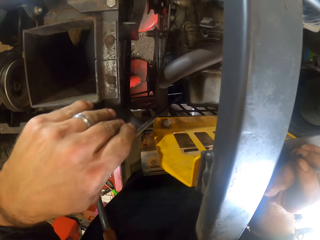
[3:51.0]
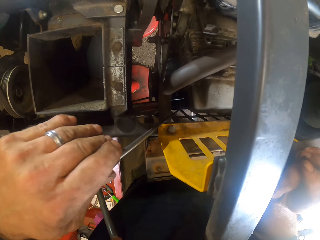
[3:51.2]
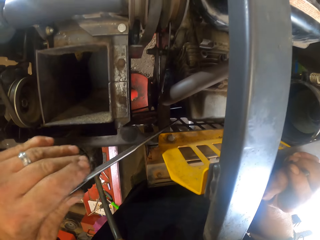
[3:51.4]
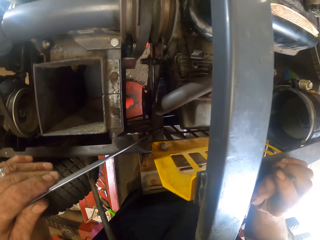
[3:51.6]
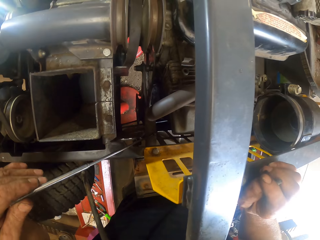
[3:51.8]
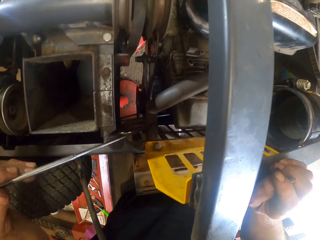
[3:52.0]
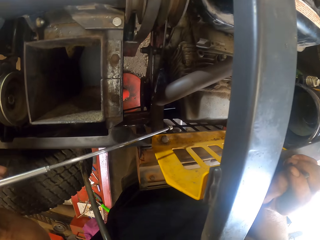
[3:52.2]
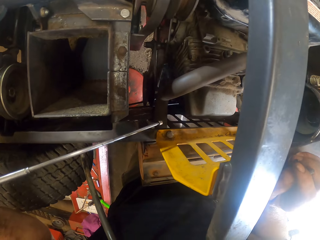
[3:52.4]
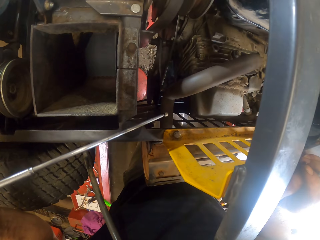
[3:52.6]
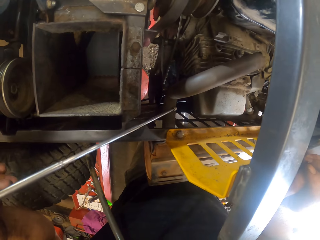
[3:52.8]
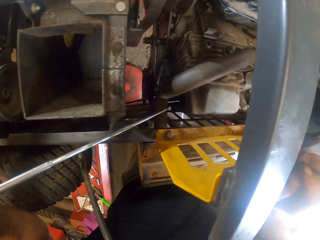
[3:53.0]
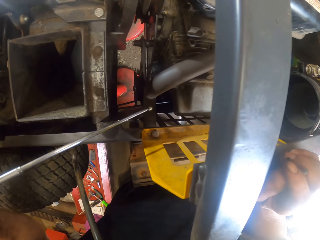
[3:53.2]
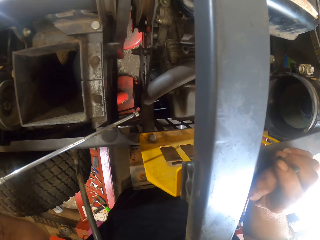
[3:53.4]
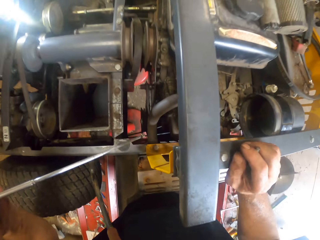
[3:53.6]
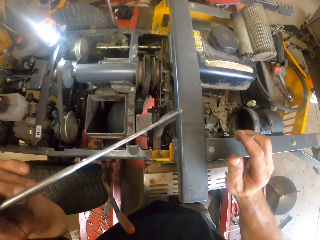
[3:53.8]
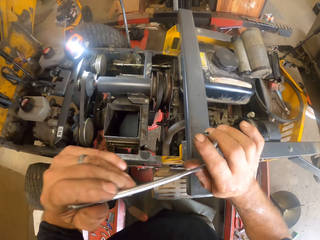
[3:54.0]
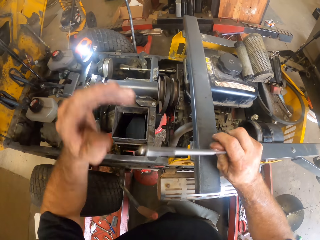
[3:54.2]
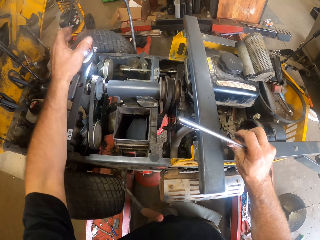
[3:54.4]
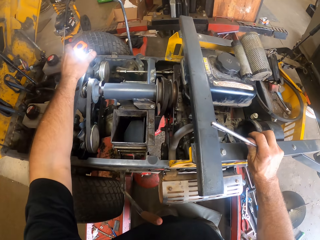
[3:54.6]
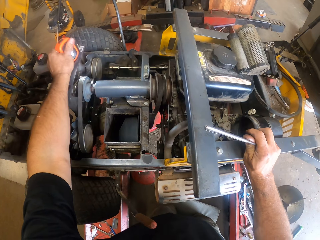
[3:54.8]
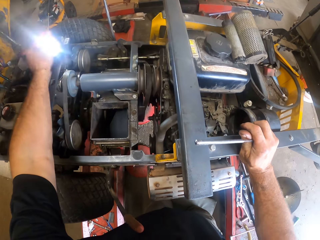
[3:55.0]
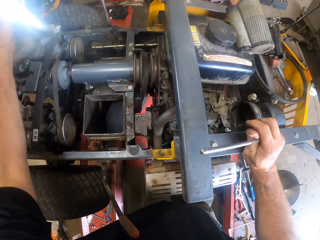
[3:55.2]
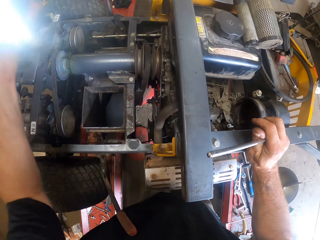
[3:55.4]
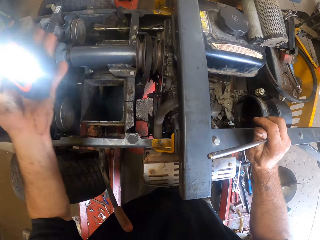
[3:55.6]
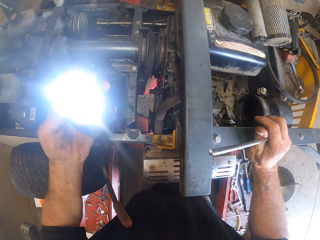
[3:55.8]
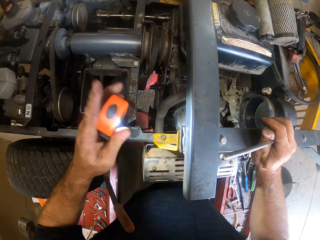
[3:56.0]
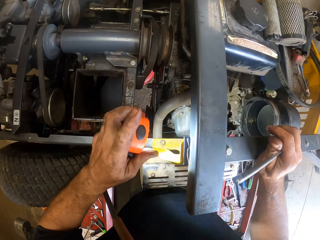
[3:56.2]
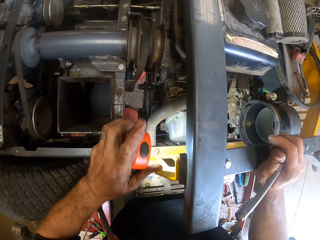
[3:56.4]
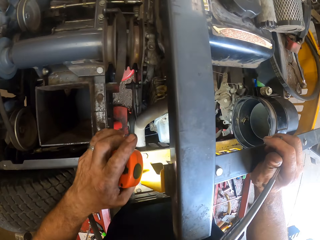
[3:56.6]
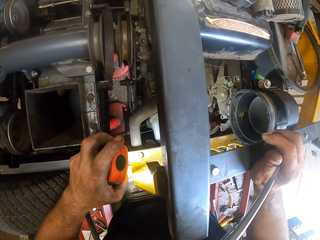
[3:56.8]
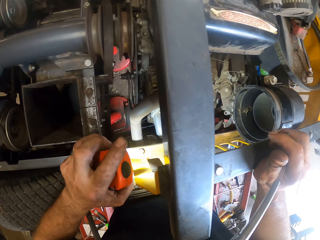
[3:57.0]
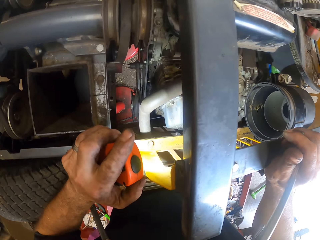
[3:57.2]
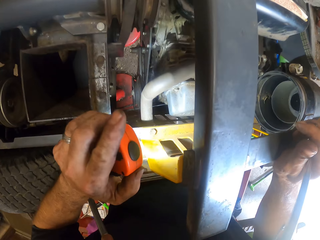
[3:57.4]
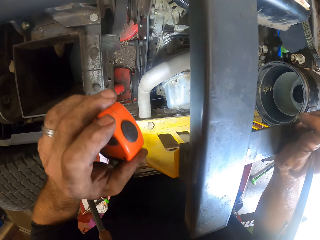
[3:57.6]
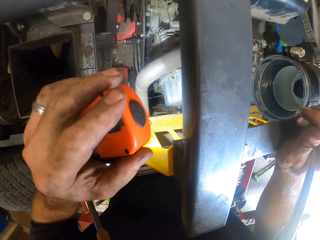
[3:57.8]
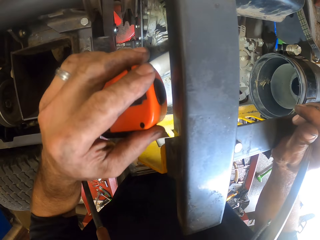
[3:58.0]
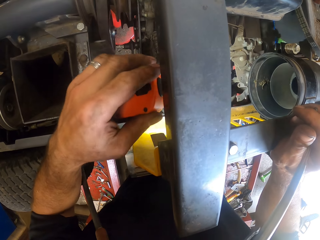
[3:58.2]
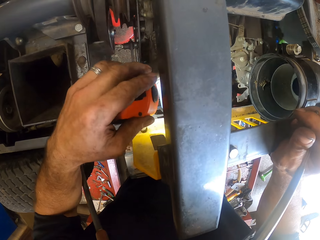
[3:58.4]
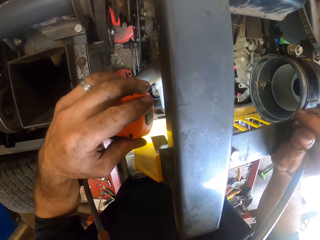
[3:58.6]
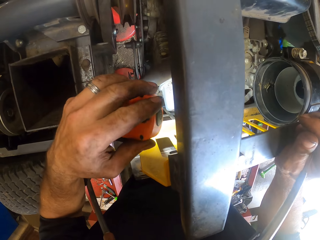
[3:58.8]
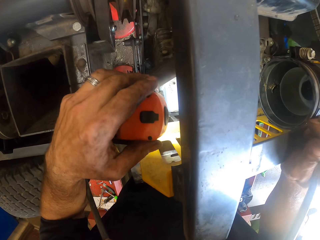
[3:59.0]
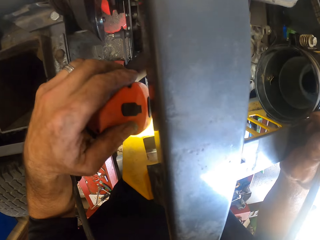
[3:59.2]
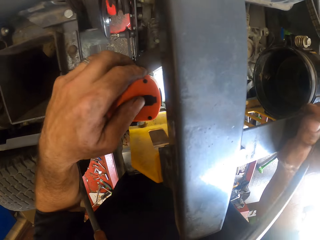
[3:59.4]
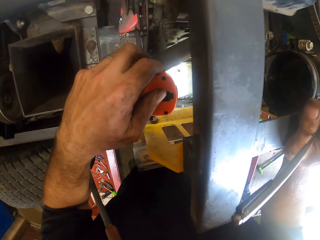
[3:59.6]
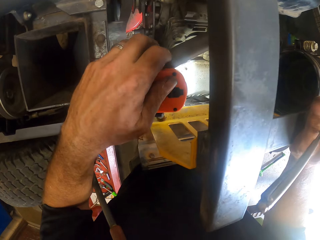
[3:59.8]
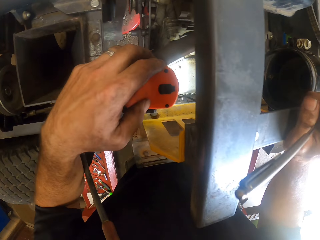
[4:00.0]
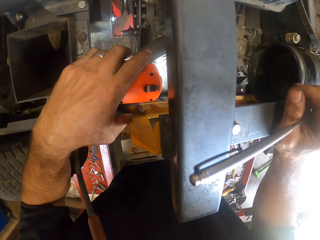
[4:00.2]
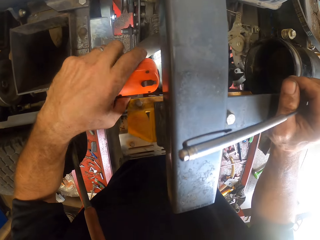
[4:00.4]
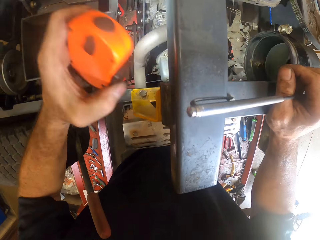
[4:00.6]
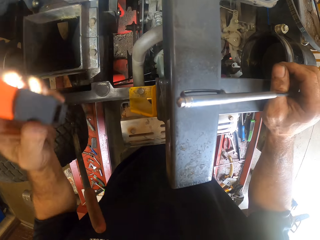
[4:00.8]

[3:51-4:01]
The camera wearer removes the wrench from the lawnmower. He looks at the lawnmower. He passes the picker to his right hand. He holds the wrench with the left hand. He picks up a torchlight on the lawnmower with his left hand. He points the torchlight at the lawnmower.

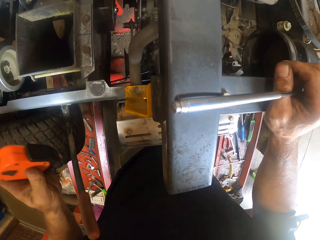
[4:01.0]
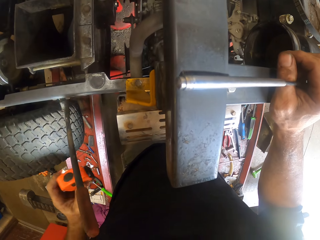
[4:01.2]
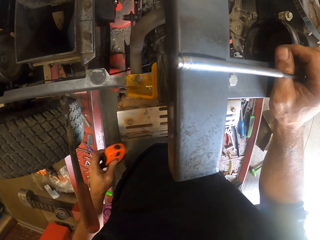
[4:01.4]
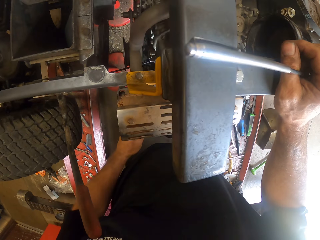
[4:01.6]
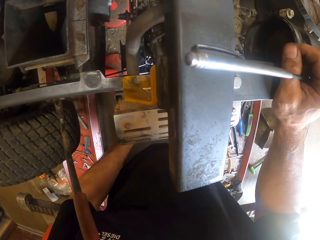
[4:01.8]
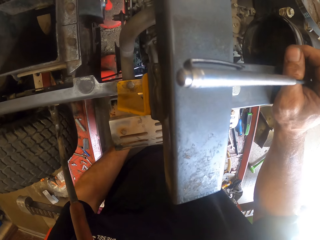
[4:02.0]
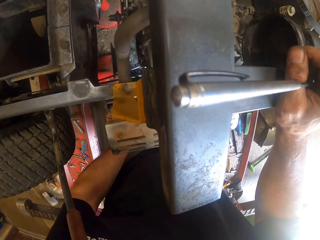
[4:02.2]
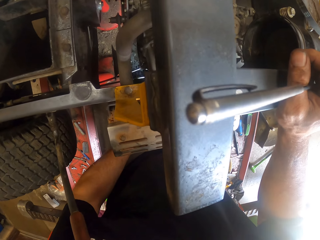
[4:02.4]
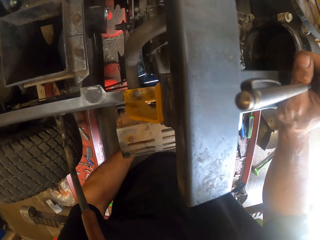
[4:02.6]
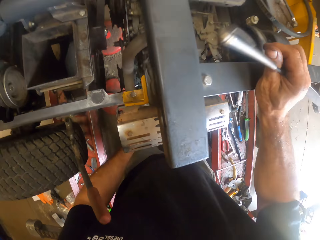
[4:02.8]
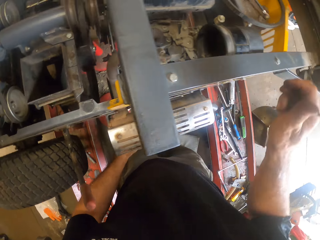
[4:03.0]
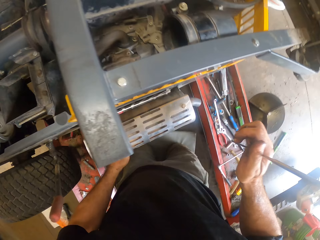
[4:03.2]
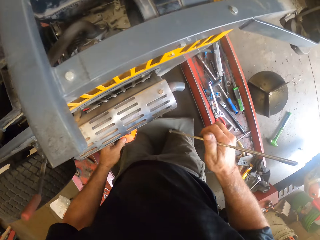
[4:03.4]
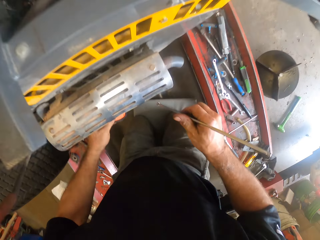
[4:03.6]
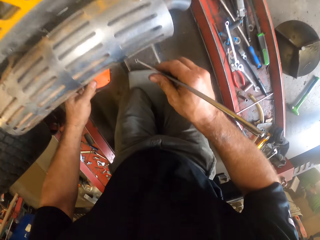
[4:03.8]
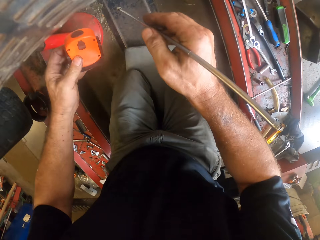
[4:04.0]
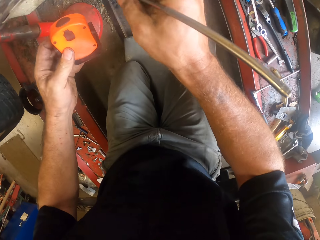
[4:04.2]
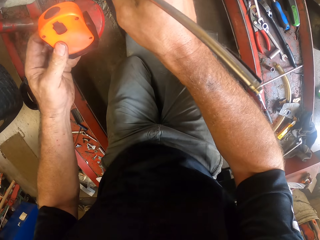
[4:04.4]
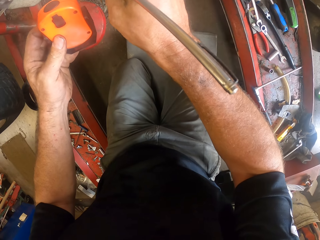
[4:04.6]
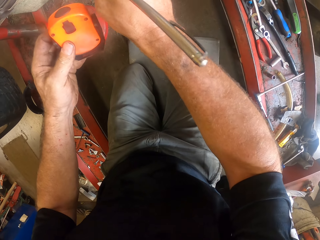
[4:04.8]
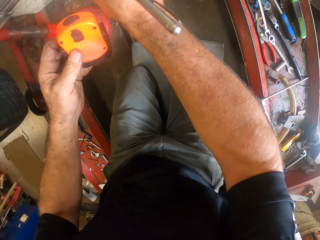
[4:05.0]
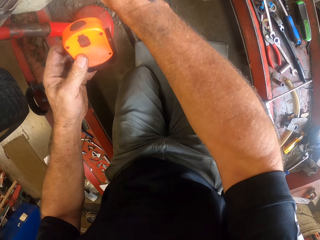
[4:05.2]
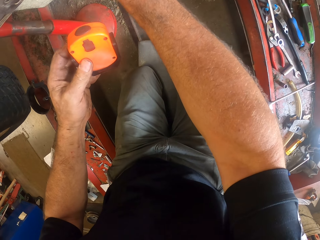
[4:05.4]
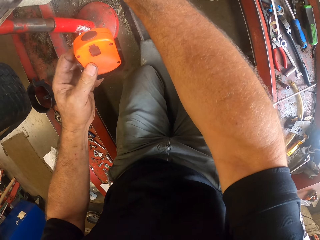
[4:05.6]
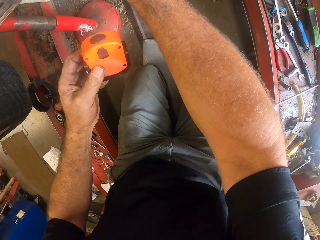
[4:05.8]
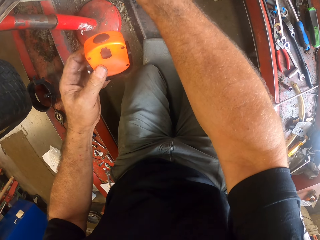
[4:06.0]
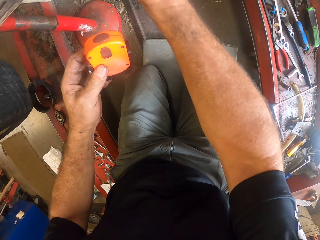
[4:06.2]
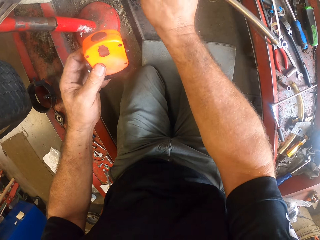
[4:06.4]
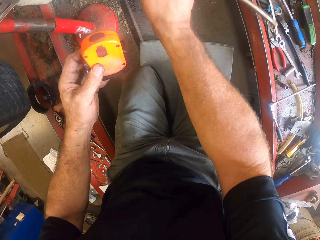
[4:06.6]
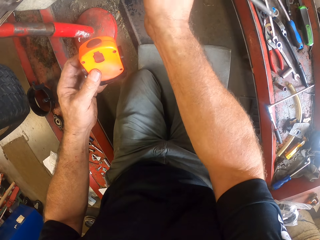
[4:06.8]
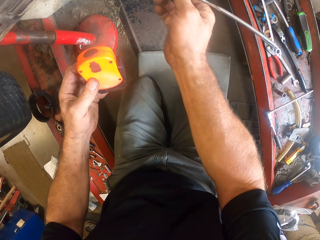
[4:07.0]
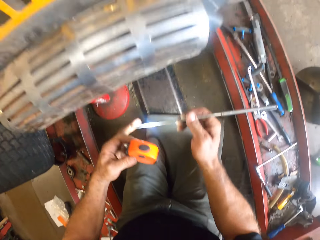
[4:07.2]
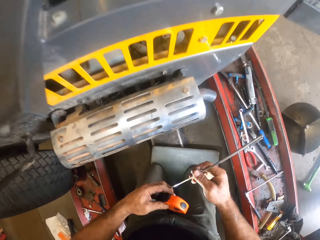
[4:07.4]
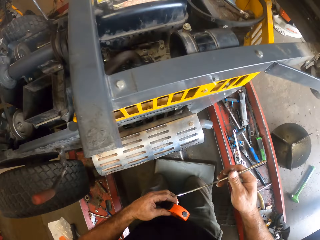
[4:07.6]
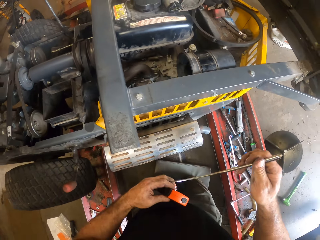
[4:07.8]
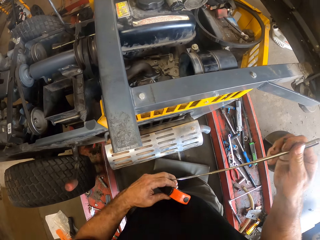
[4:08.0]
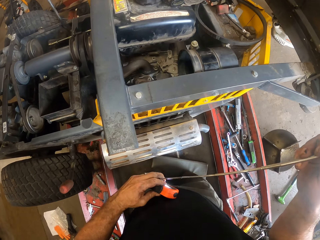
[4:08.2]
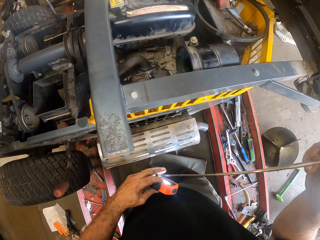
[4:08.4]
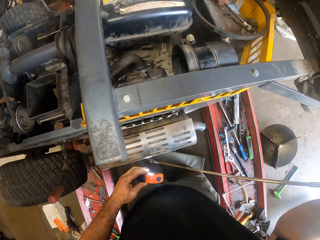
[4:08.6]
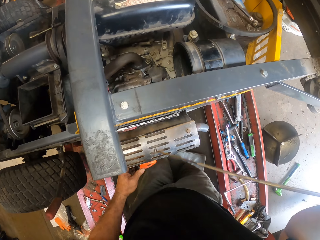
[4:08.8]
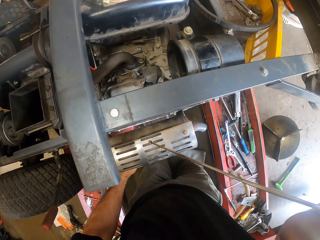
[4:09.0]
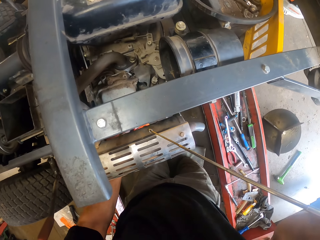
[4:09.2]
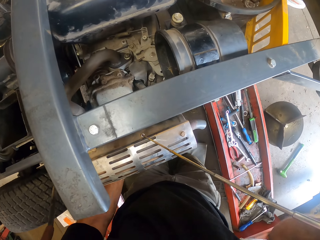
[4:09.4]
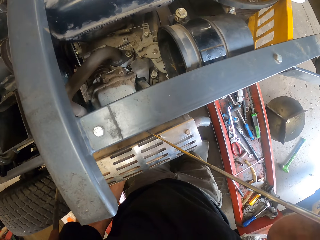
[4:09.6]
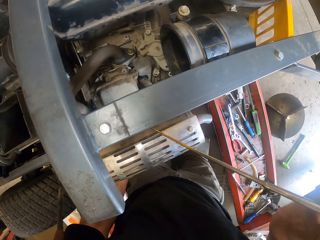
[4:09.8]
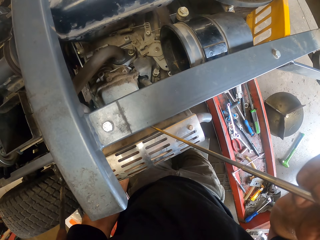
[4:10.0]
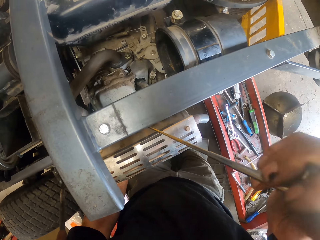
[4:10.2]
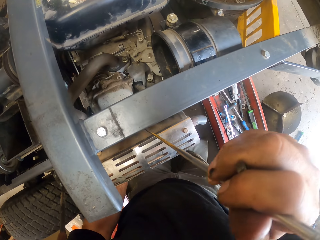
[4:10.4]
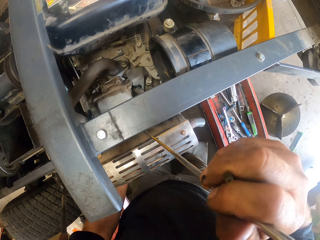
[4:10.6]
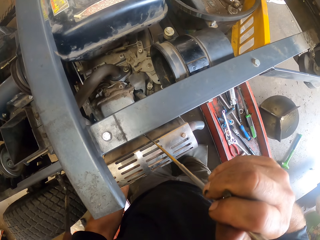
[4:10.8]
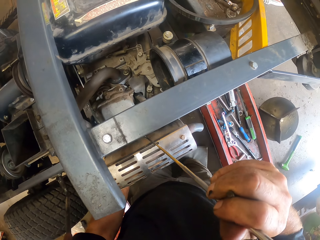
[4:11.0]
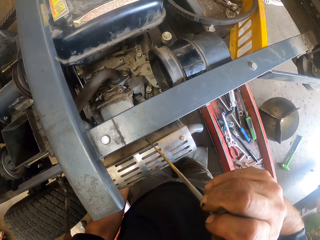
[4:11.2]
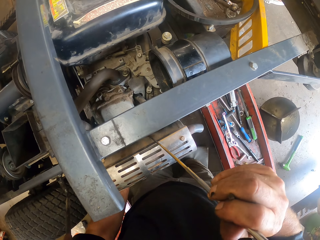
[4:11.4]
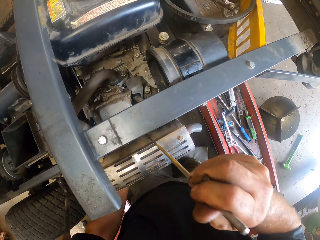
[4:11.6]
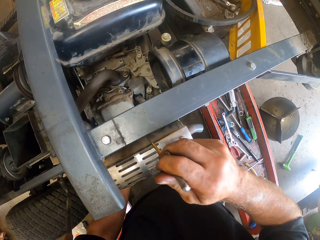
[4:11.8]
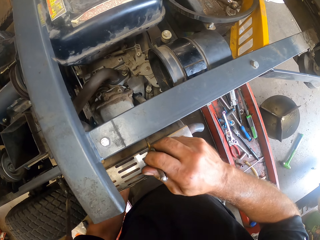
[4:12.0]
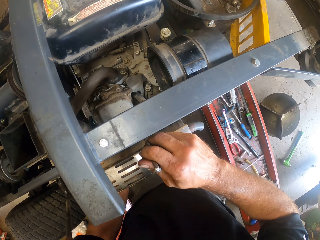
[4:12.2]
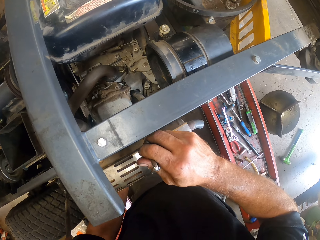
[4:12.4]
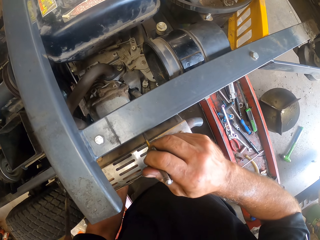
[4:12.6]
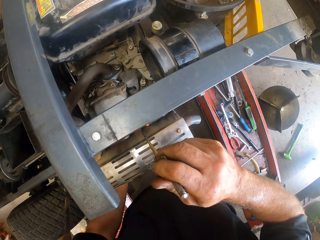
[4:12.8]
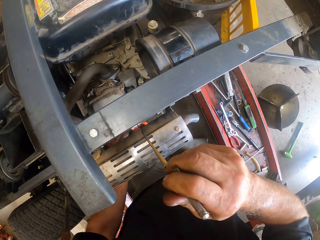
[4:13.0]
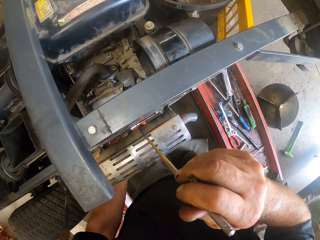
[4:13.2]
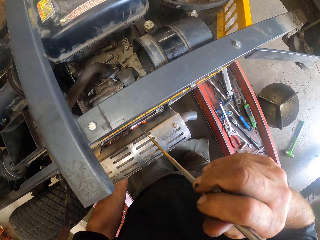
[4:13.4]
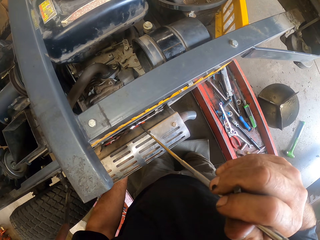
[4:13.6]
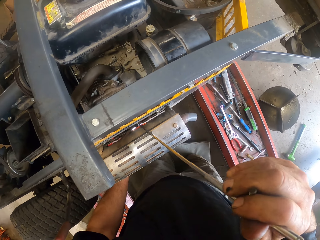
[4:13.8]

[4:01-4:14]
The camera wearer removes the lift from the lawnmower. They put the light down. They look at the lawnmower. They let go of the lawnmower. They repair the lawnmower. They adjust the lawnmower with the picker. They remove the wrench from the lawnmower. They put the light down. They insert the wrench on the lawnmower.
